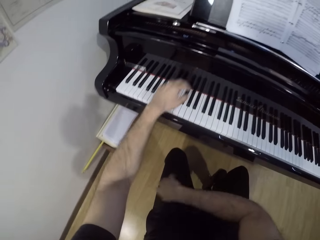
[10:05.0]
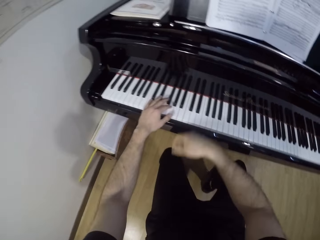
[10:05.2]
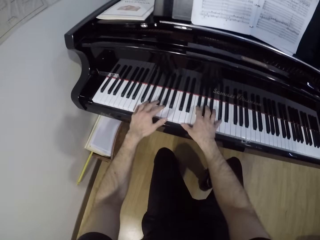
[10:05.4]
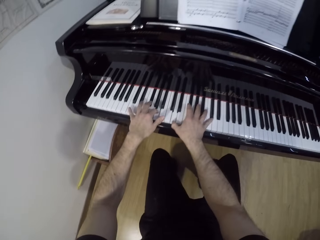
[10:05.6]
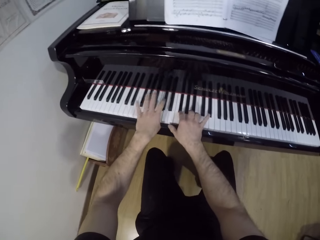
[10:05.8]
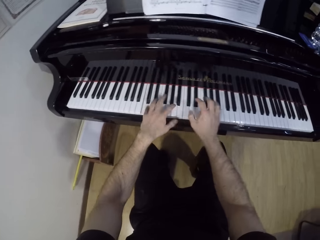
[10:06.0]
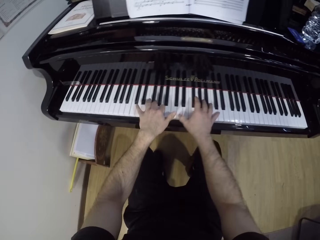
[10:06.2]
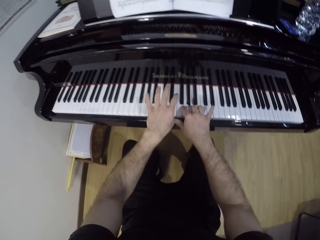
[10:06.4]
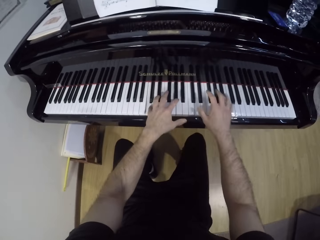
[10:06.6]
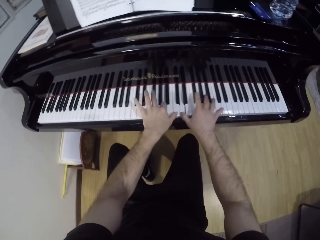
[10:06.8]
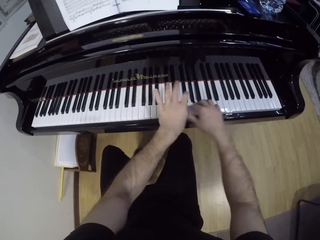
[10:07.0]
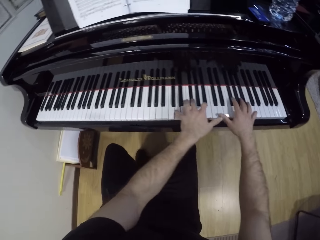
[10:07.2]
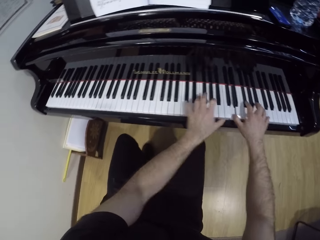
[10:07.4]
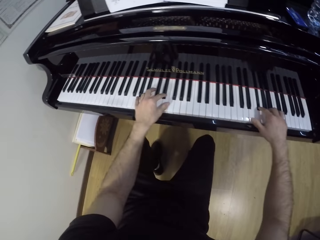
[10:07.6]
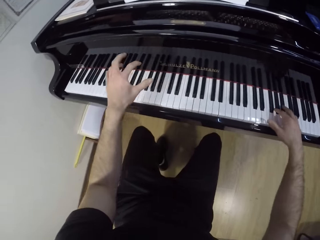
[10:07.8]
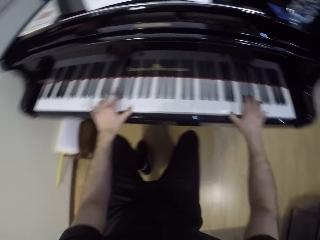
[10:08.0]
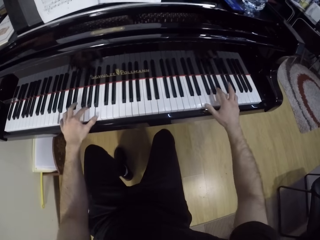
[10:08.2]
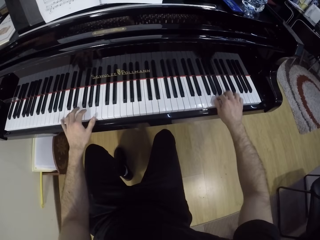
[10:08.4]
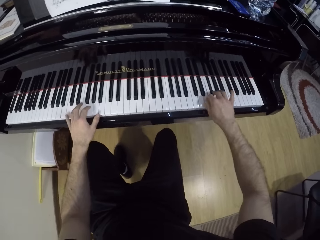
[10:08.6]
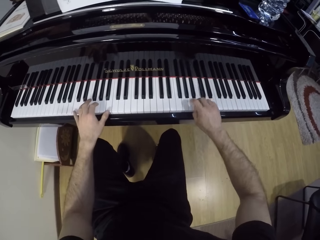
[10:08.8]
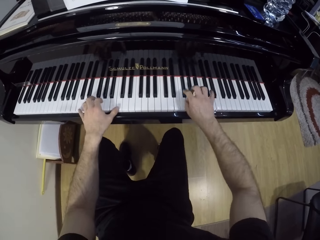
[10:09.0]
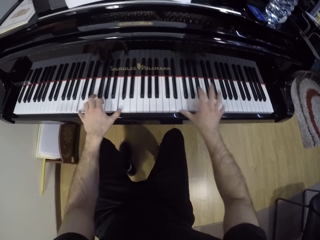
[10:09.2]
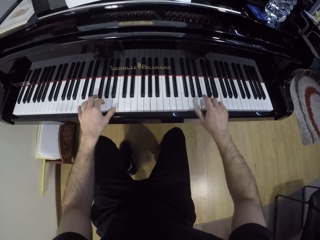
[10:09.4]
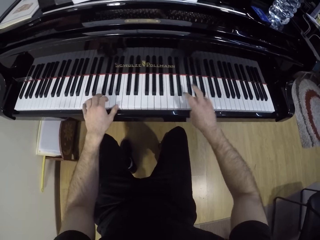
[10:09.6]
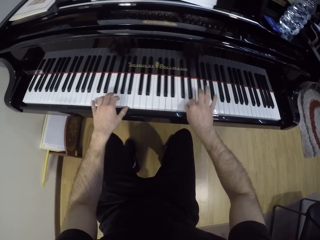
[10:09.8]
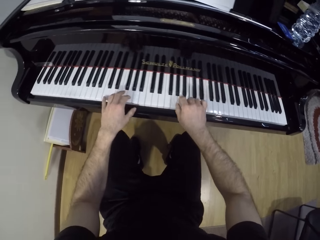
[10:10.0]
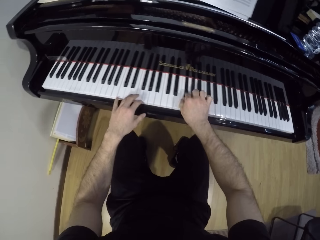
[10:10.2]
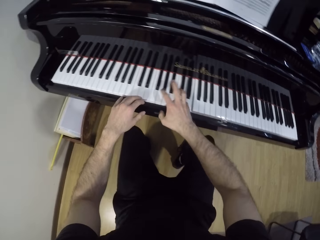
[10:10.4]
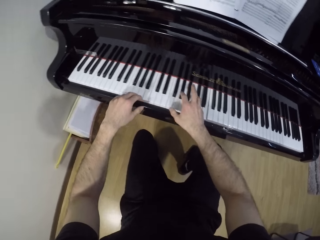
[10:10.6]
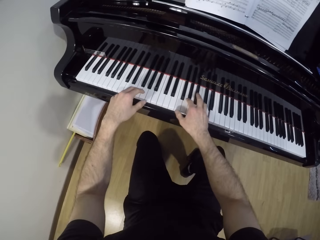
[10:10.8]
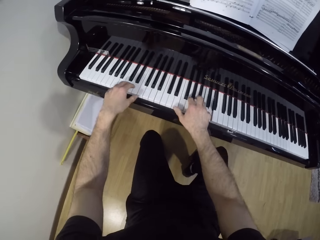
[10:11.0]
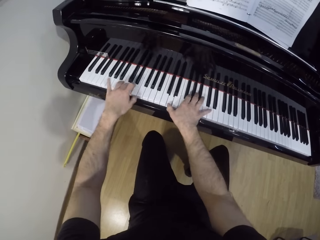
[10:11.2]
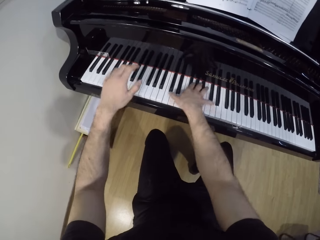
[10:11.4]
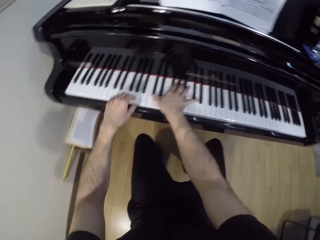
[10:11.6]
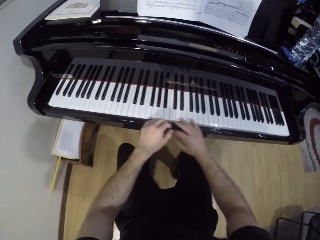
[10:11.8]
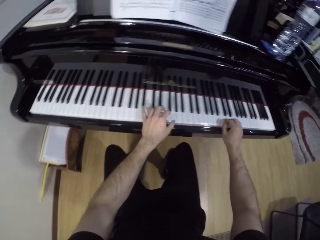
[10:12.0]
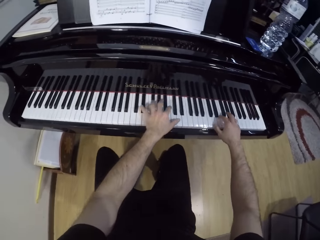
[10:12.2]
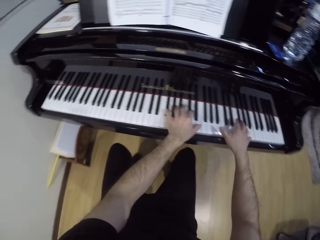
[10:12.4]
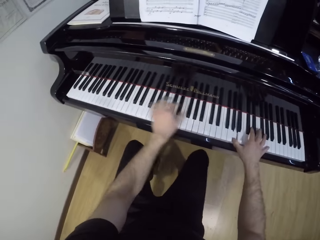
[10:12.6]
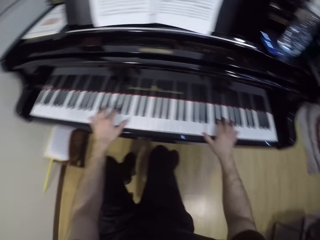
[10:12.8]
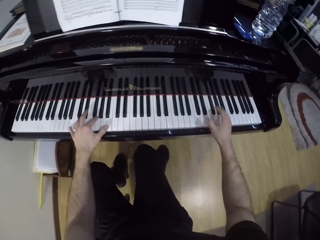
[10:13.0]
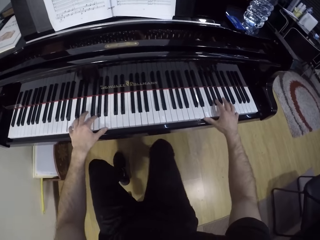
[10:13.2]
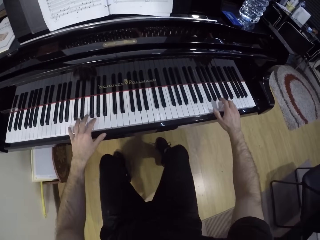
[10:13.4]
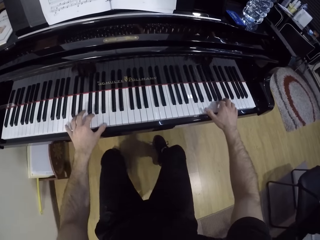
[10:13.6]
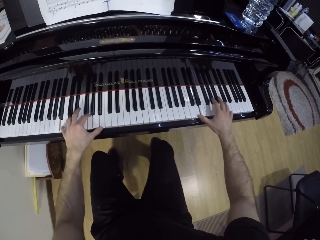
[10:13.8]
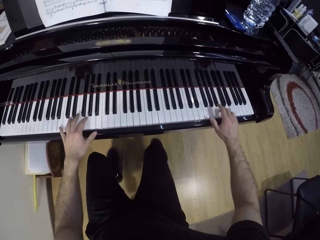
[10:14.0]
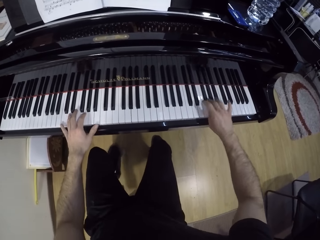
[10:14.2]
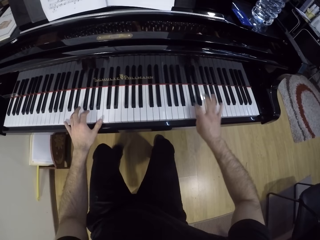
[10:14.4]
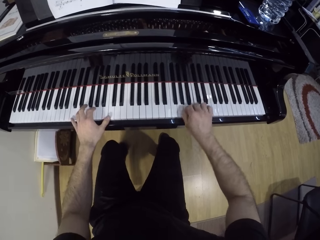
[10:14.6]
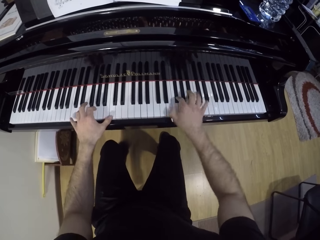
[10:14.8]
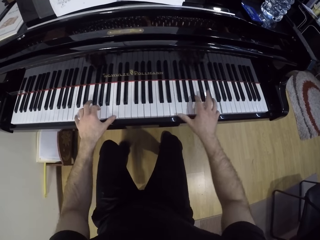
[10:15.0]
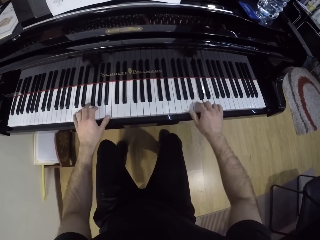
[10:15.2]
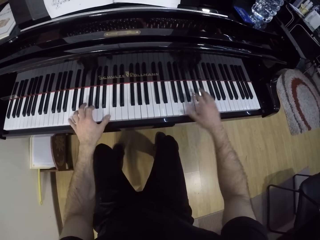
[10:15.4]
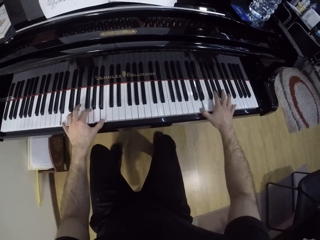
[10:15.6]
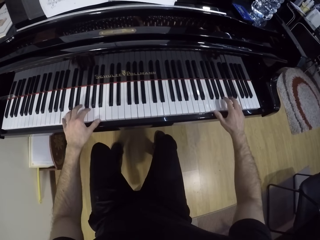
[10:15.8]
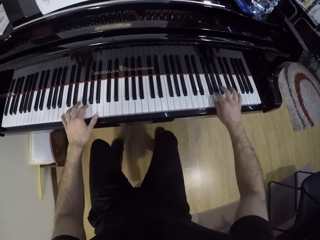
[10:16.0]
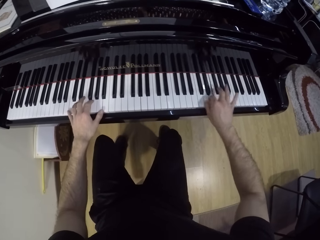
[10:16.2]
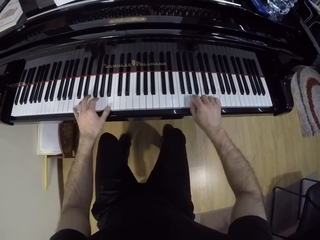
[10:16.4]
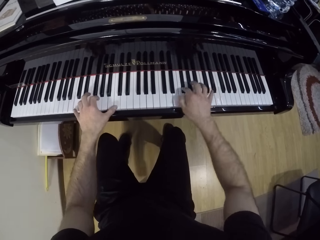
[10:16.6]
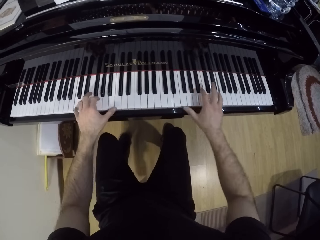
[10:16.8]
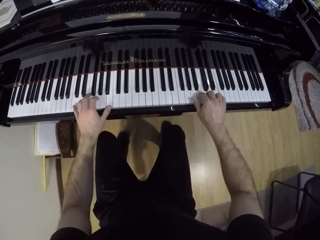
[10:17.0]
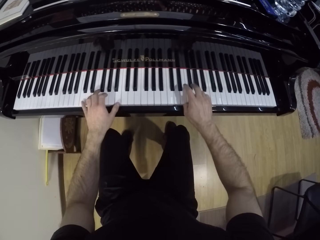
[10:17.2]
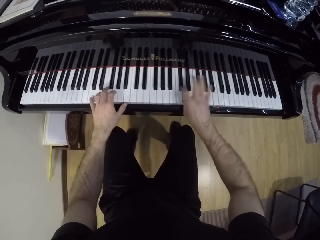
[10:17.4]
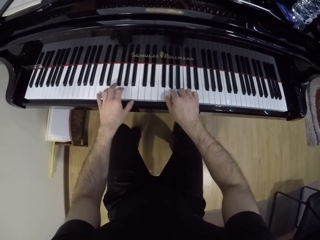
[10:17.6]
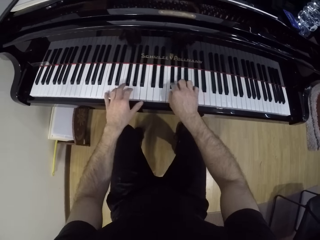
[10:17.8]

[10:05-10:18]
The camera wearer moves both hands. They play the keyboard with both hands. They move the left hand. They play the keyboard with both hands. They move both hands. They play the keyboard with both hands. They move both legs. They play the keyboard with both hands.

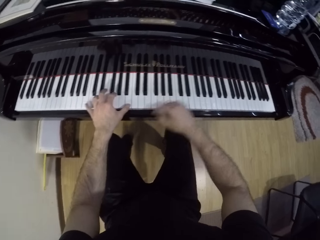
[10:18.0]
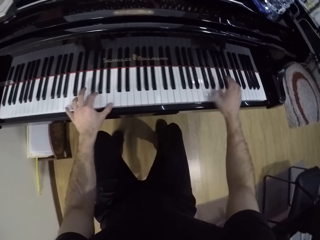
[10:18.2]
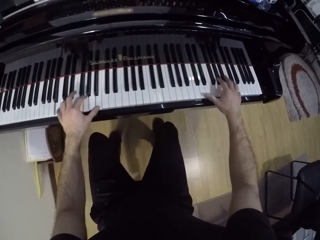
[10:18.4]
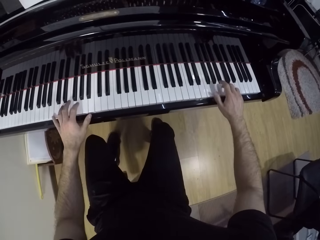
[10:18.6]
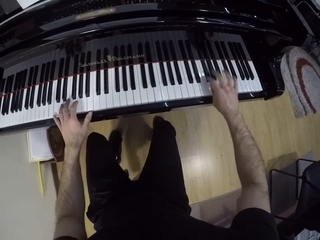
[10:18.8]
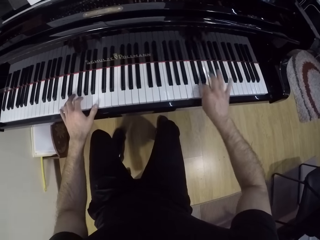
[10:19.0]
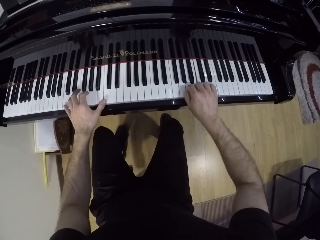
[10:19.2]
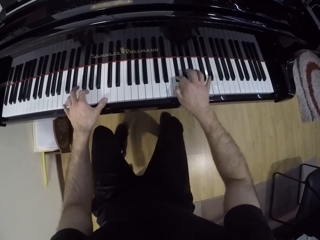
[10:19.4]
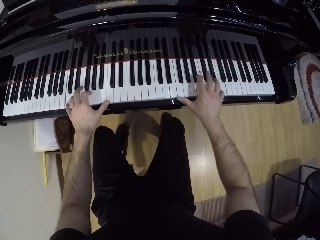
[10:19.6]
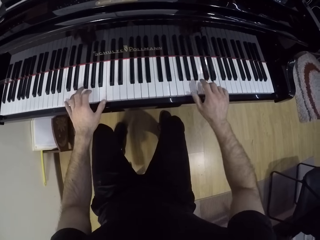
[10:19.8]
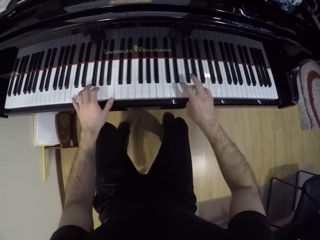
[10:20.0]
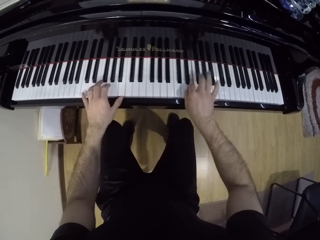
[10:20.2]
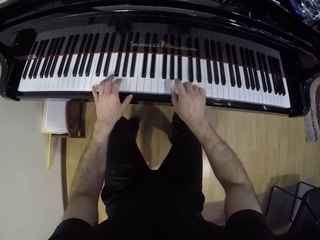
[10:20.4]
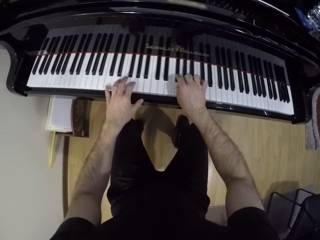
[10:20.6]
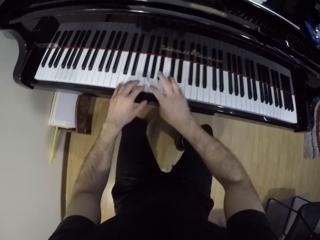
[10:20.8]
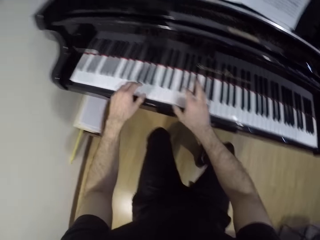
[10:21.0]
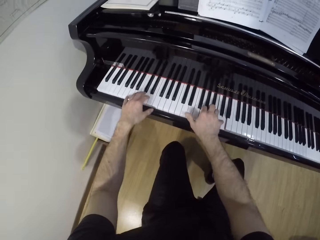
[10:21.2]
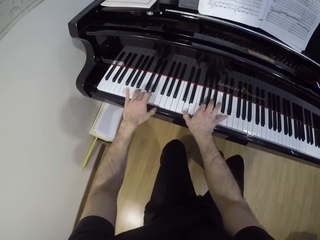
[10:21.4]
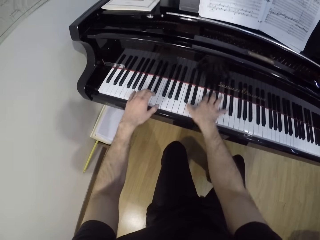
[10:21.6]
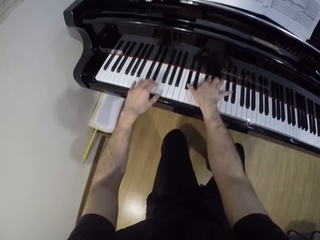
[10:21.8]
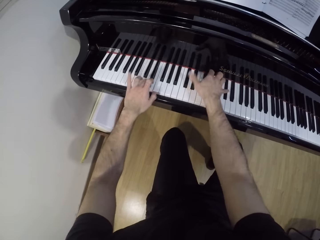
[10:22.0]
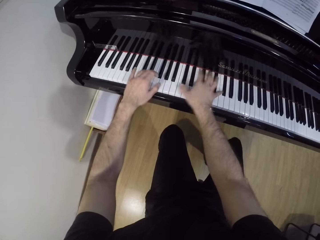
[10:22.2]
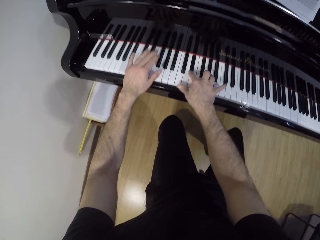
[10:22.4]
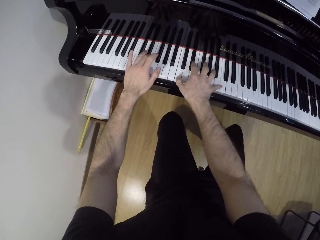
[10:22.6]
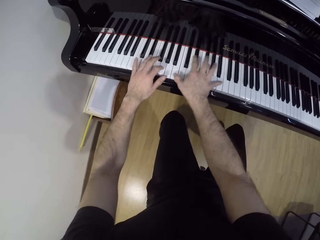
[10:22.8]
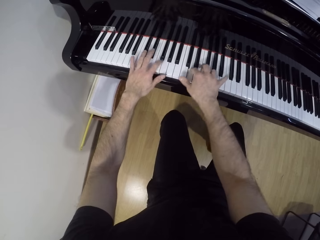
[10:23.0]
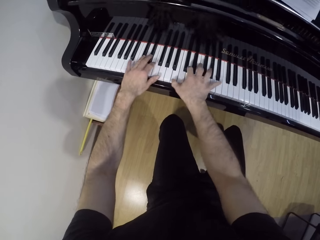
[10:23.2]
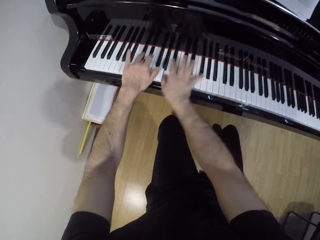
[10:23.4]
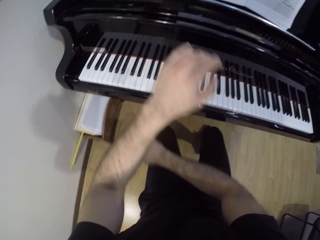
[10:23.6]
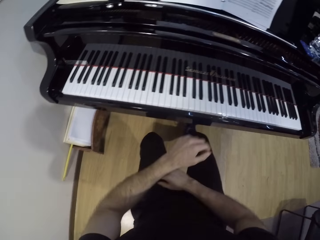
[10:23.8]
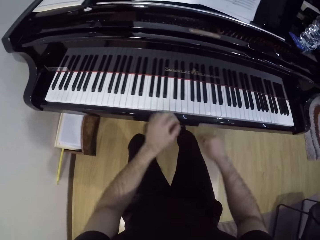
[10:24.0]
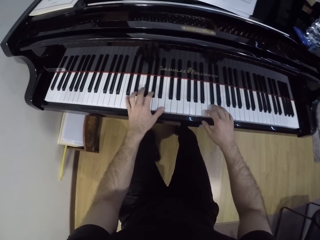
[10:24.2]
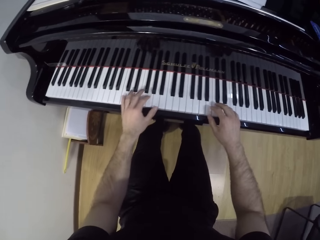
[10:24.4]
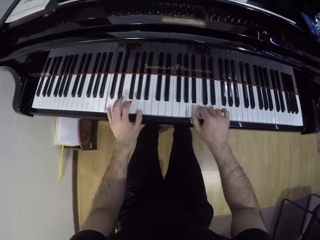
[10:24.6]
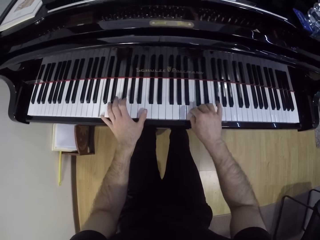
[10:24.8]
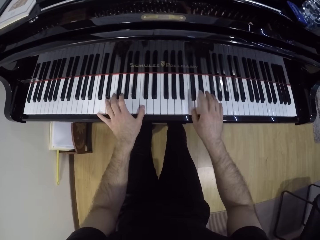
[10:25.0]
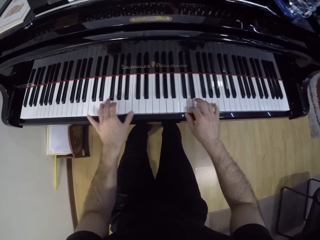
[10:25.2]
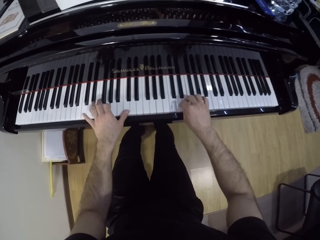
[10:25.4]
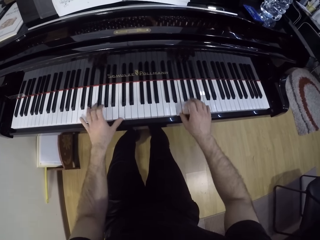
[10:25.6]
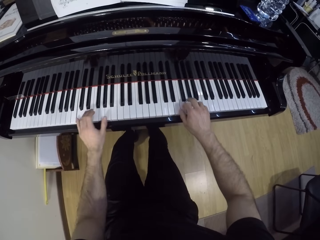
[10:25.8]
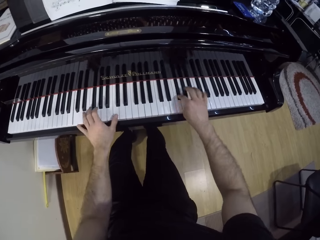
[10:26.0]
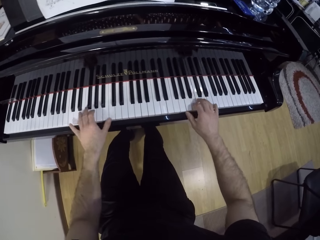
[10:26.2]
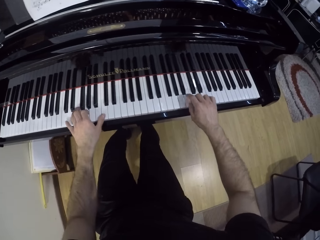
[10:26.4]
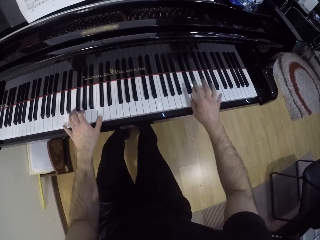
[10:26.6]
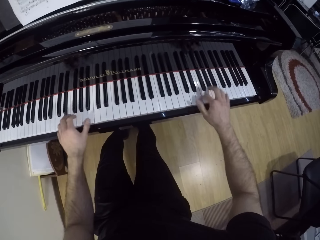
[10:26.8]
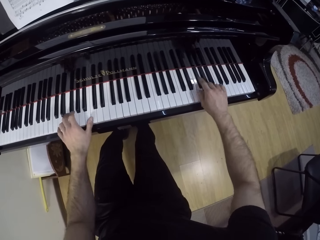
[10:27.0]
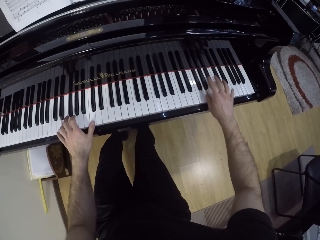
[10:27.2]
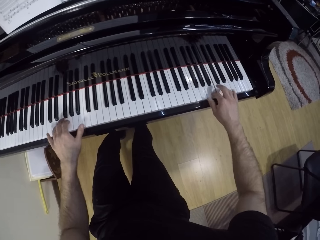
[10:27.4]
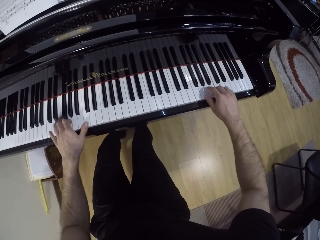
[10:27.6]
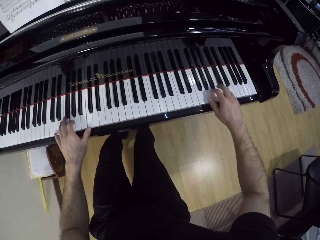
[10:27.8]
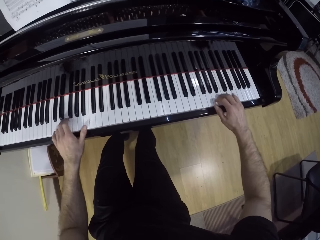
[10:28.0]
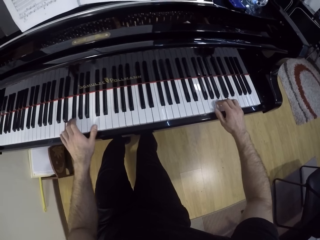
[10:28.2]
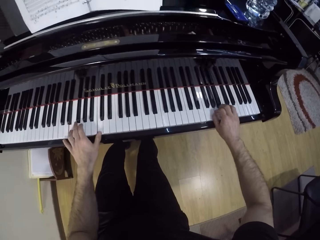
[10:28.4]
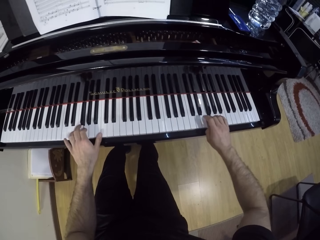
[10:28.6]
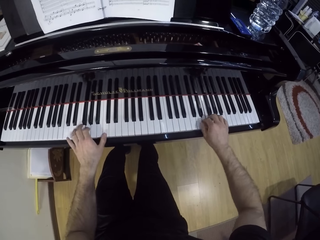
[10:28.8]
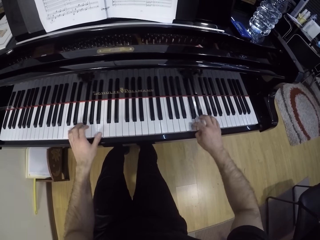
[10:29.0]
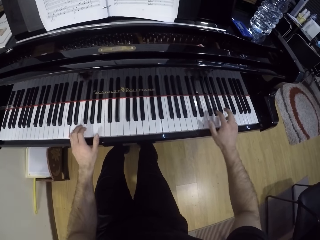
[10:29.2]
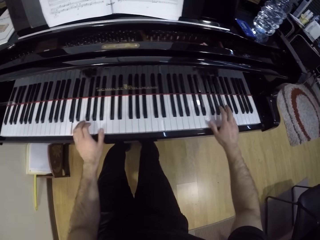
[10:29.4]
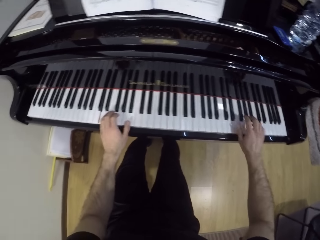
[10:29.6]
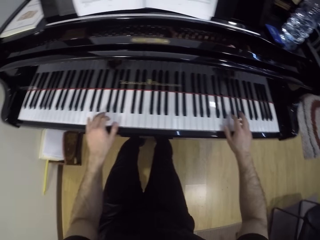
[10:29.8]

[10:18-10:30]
The camera wearer moves both hands. They play the keyboard with both hands.
